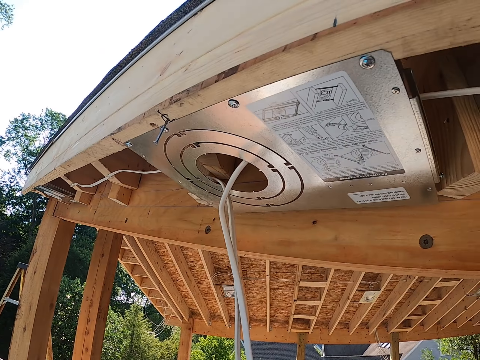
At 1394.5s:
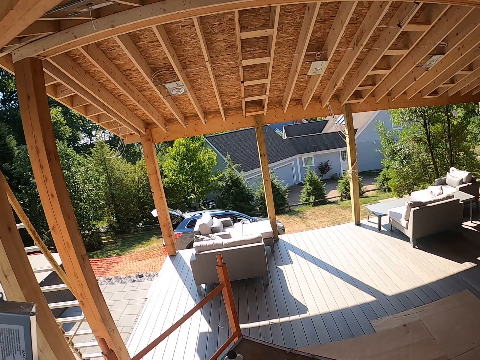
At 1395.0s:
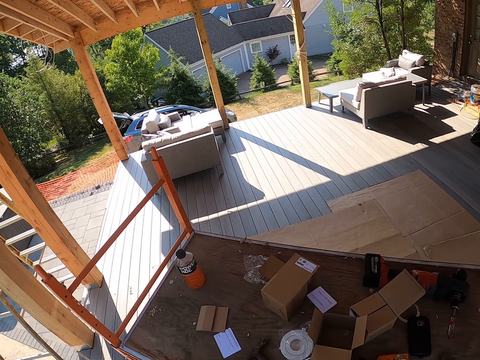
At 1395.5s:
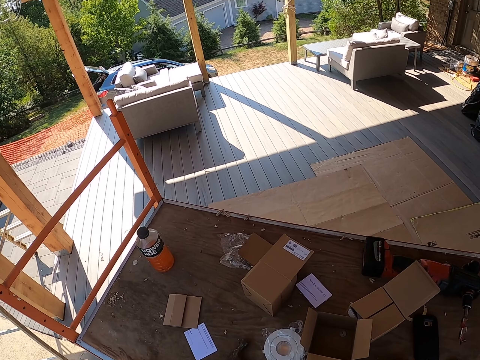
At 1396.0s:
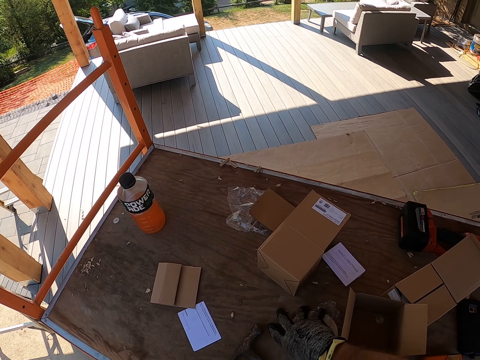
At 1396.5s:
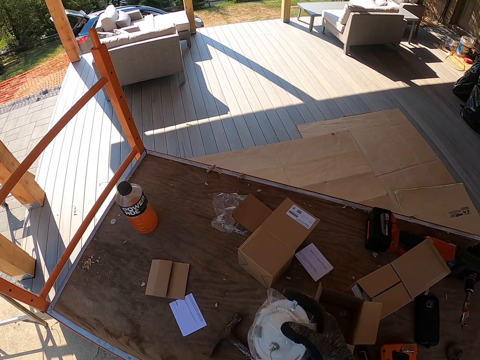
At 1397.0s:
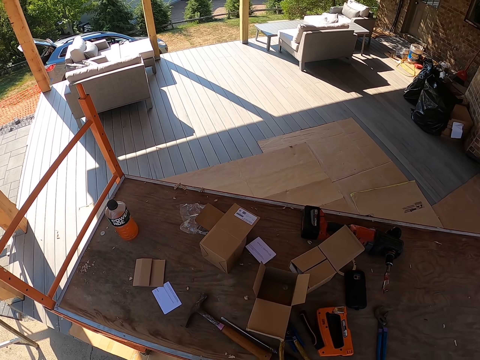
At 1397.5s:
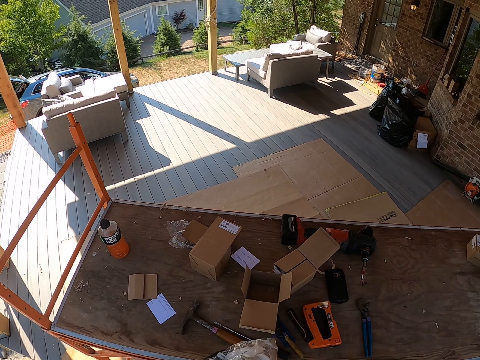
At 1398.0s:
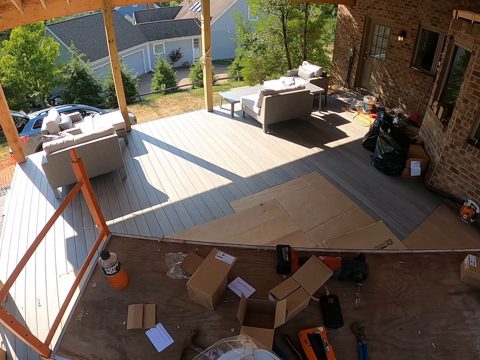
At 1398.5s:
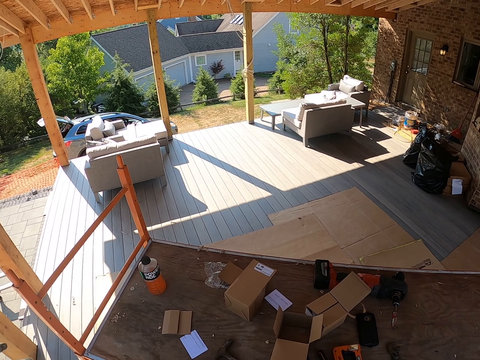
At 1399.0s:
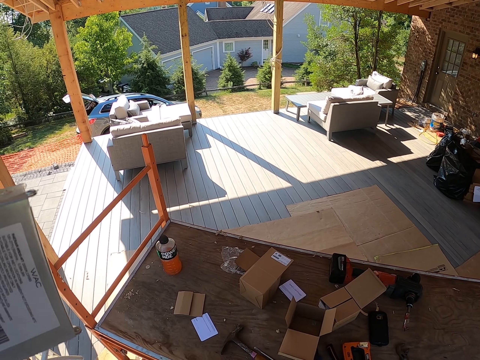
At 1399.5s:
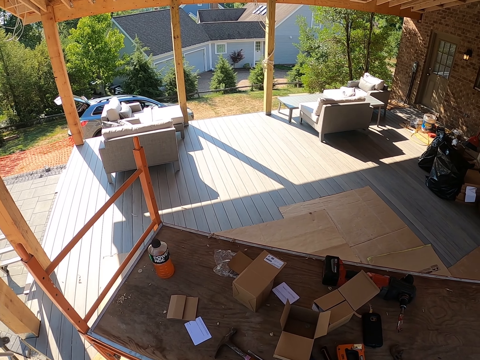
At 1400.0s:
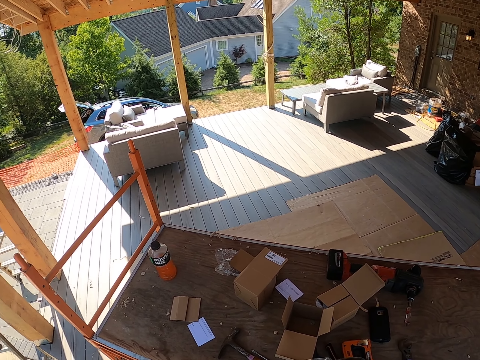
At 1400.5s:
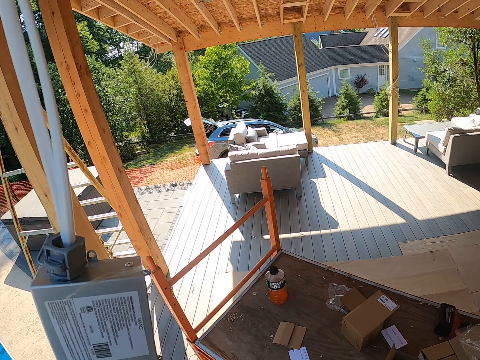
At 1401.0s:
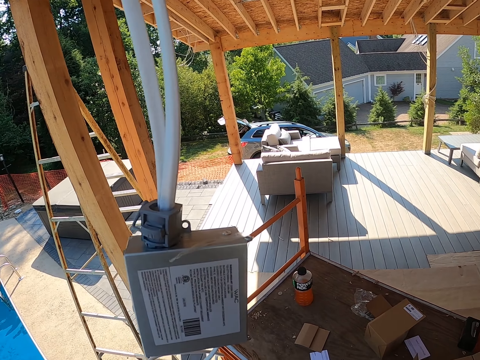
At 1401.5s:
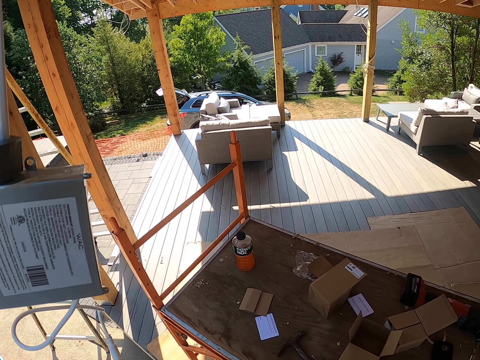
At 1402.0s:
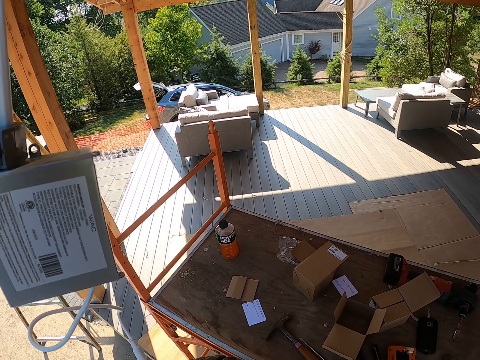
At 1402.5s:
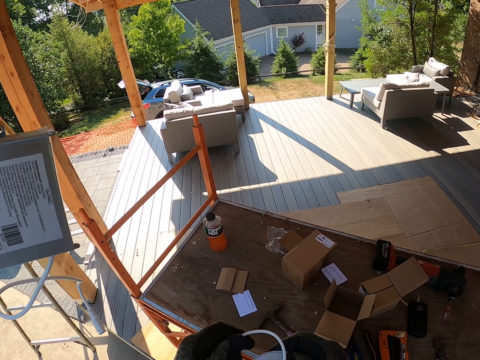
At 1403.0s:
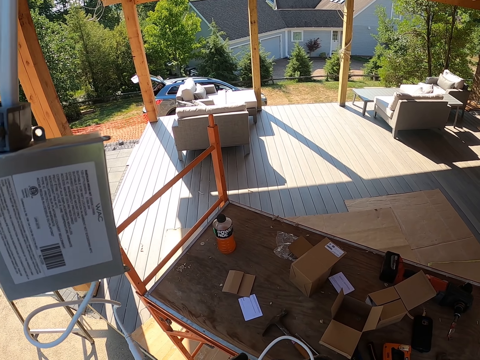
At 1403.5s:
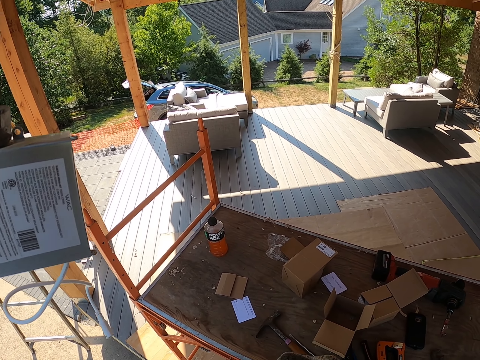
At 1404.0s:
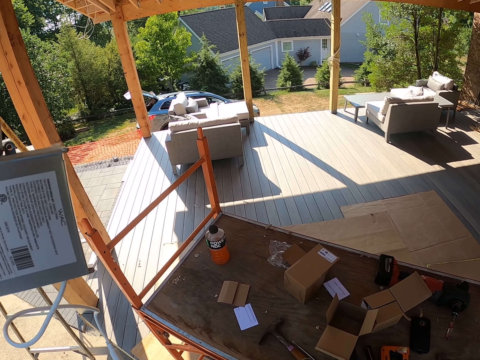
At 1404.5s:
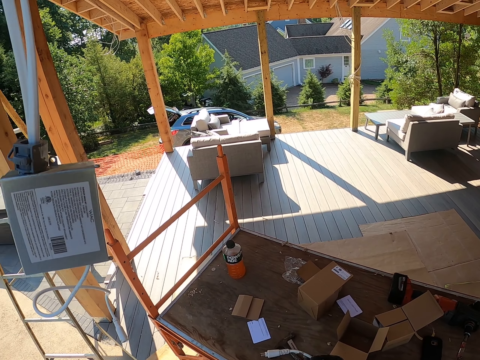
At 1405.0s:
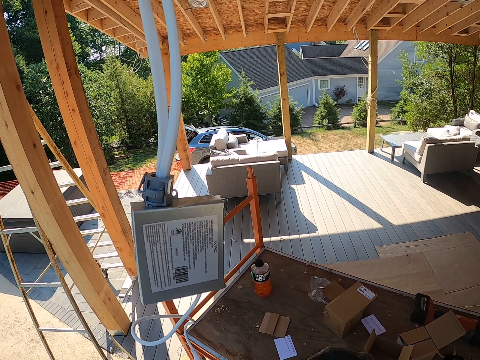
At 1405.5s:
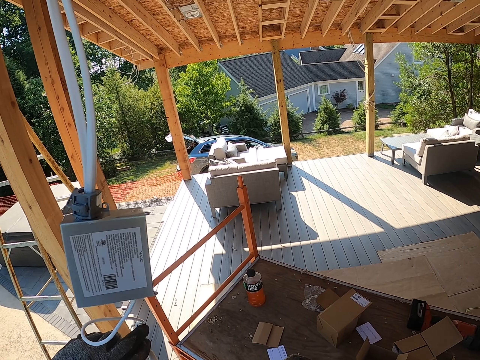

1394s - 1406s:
The camera wearer walks around. They take something from the table. They hold something. They adjust a cable.

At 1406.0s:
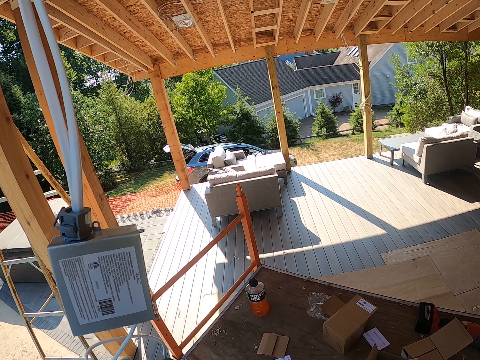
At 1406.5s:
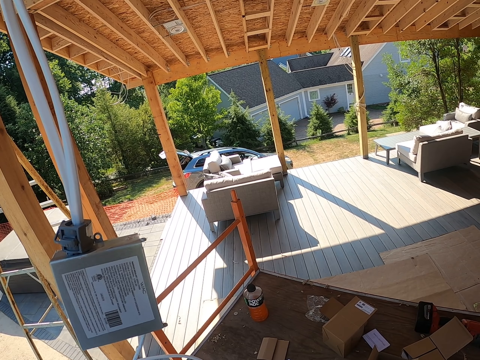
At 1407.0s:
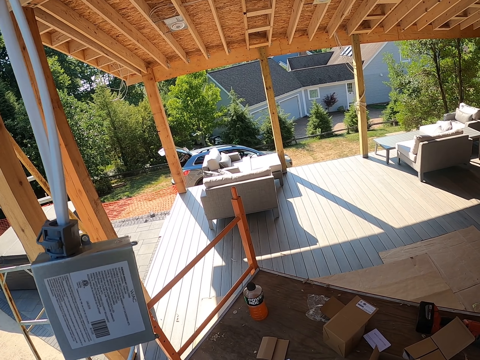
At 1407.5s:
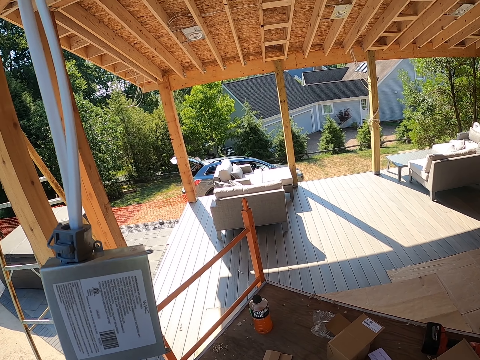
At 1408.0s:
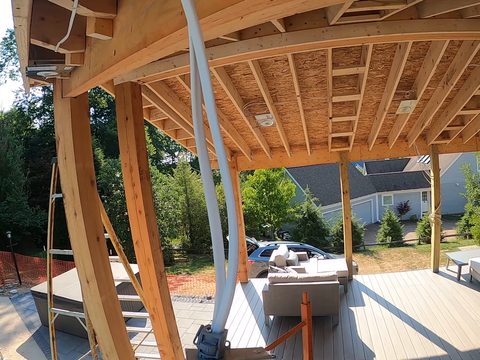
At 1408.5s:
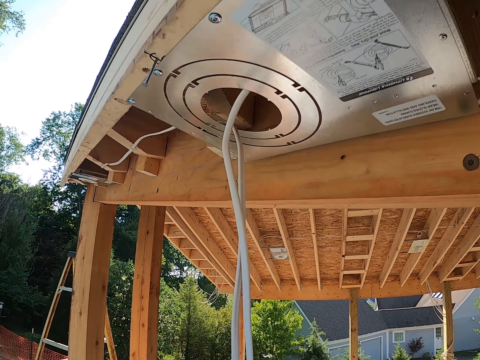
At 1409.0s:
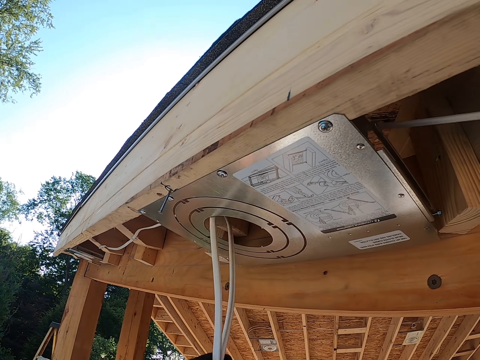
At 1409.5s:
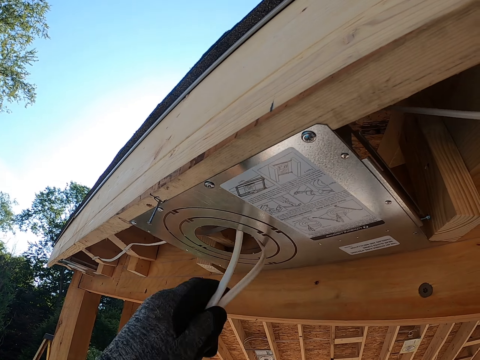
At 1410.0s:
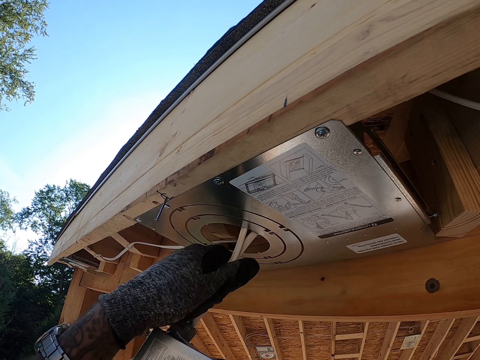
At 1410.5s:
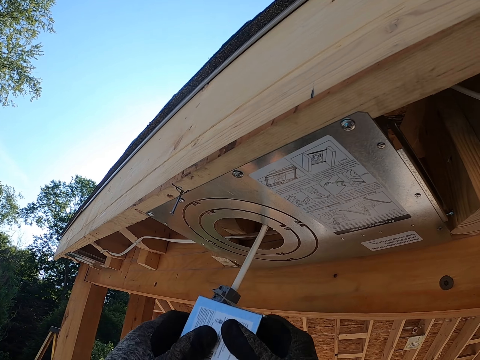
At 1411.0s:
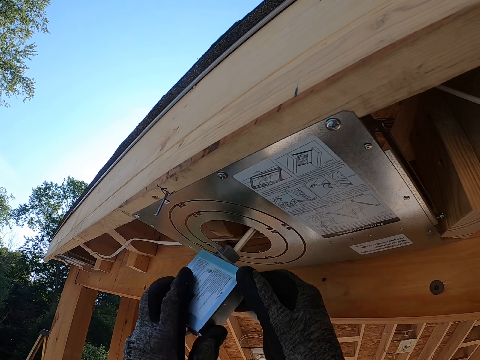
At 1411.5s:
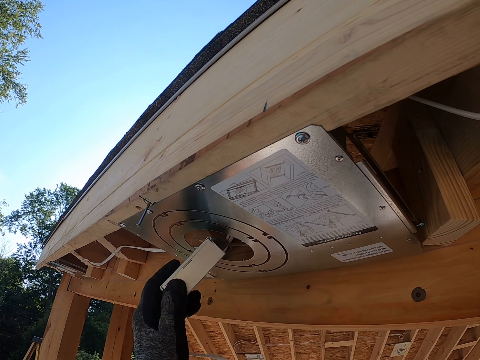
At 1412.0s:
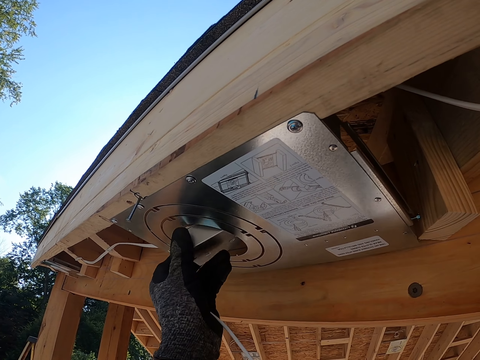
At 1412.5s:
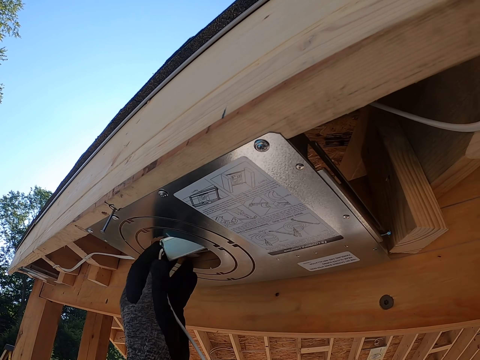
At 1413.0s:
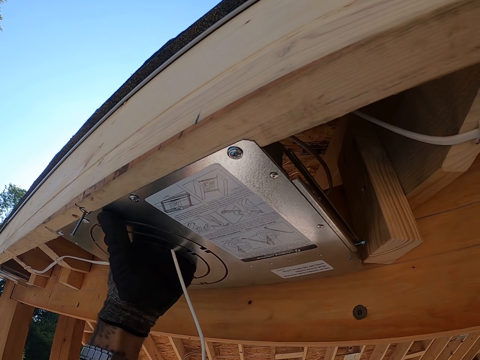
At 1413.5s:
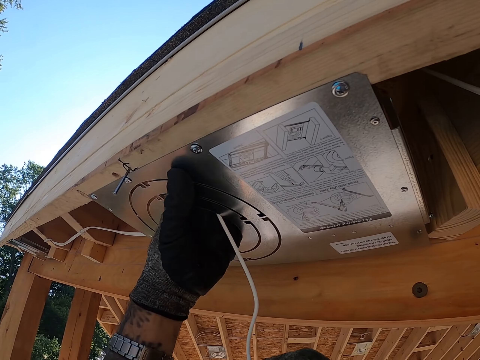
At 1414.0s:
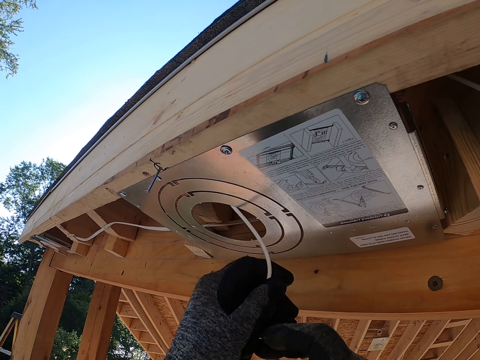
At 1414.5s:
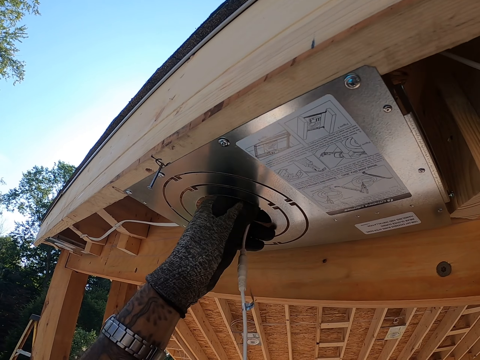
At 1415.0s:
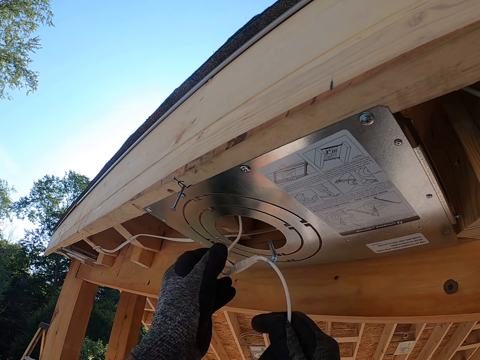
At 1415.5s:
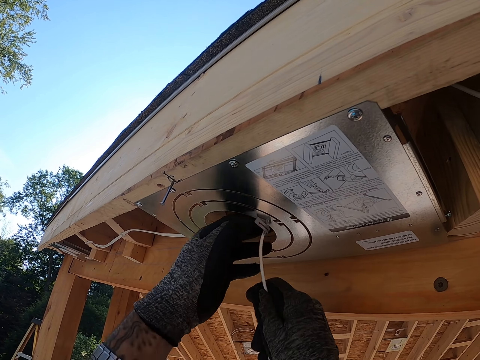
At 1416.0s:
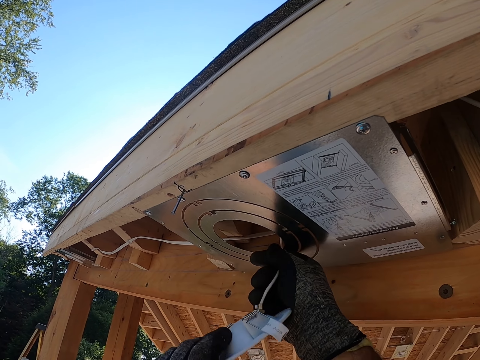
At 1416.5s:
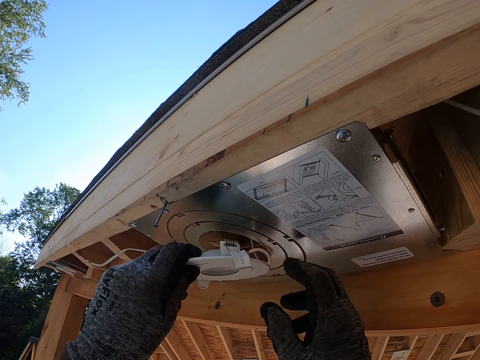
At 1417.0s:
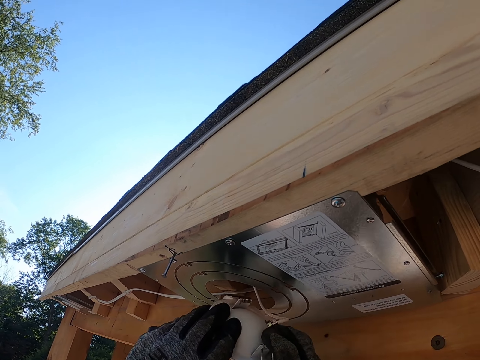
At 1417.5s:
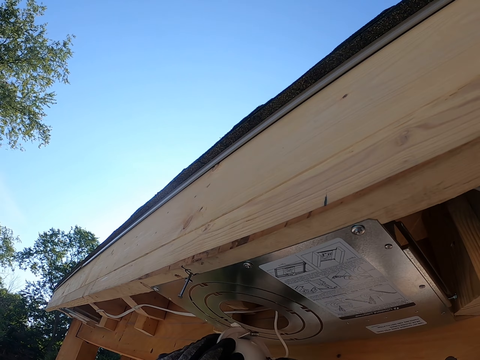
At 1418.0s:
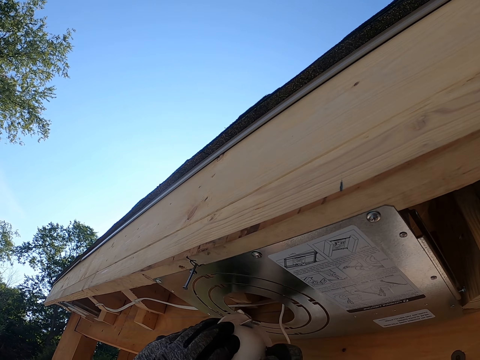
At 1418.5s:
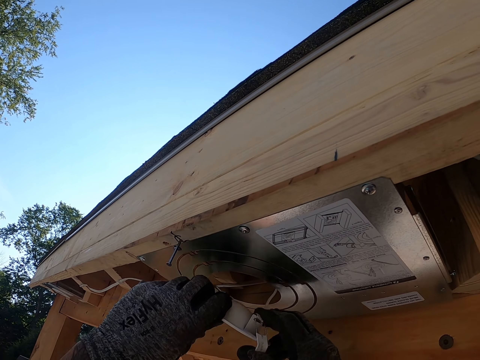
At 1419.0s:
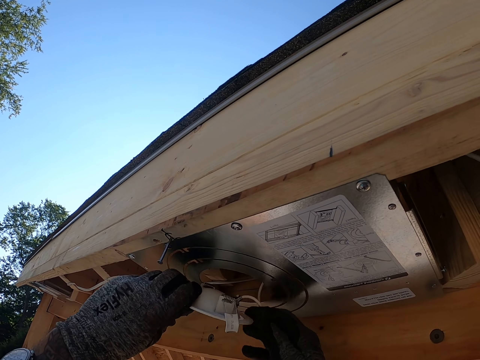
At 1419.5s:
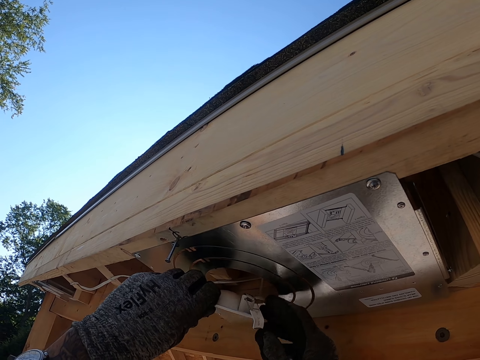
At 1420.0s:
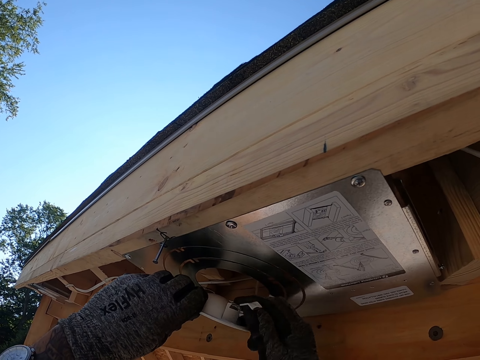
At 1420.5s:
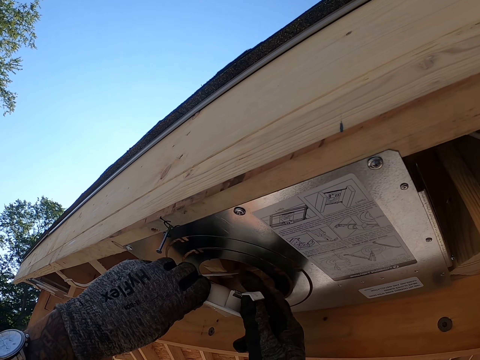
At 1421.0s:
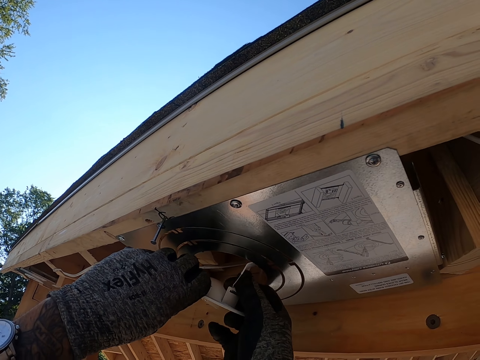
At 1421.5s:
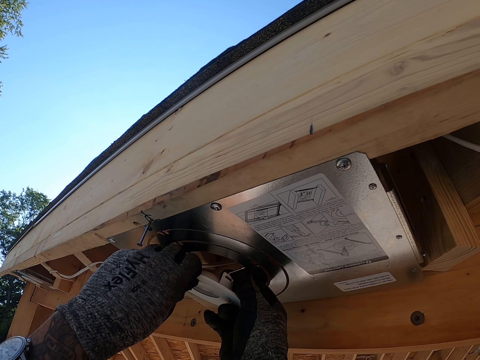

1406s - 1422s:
The camera wearer holds something. They look around. They insert cables in something. They put the adapter and cable on the ceiling. They insert something in the hole. They insert the cable inside.
